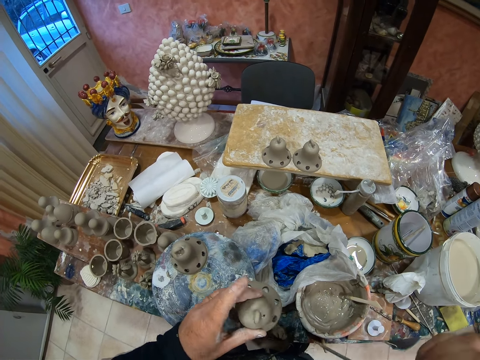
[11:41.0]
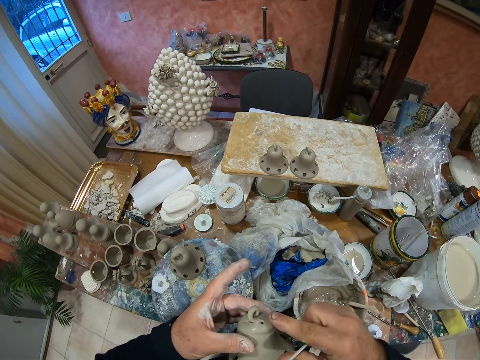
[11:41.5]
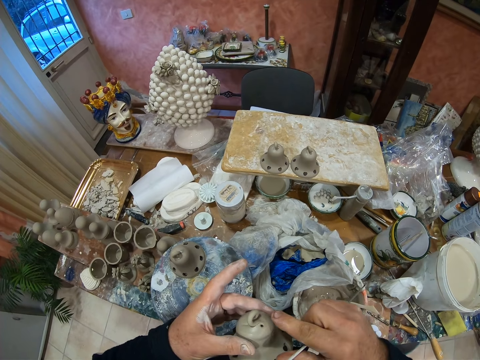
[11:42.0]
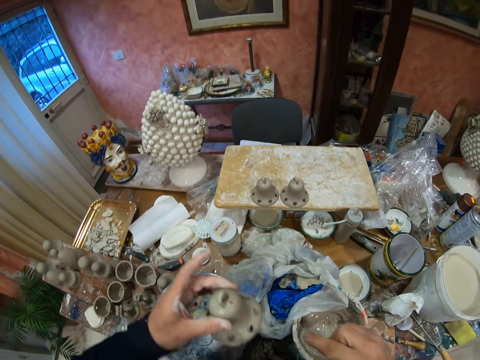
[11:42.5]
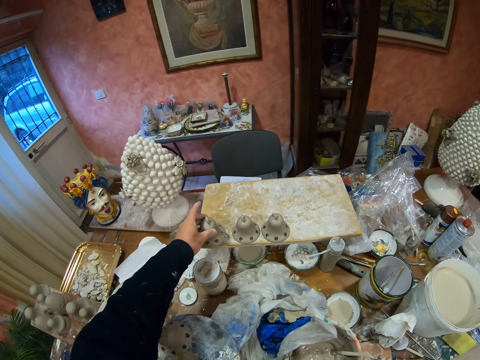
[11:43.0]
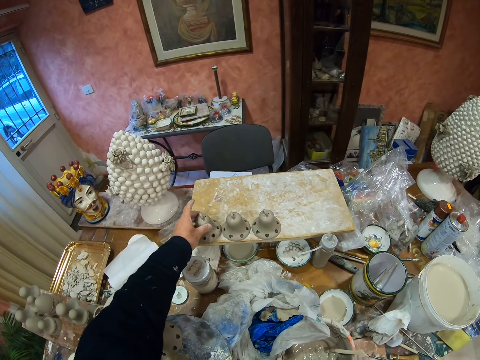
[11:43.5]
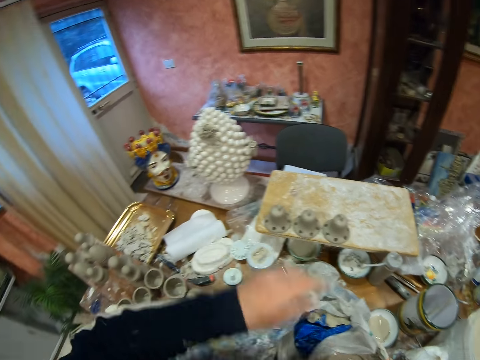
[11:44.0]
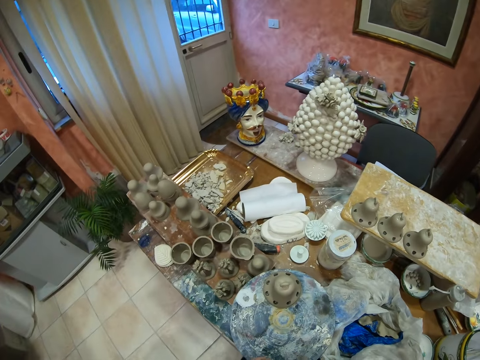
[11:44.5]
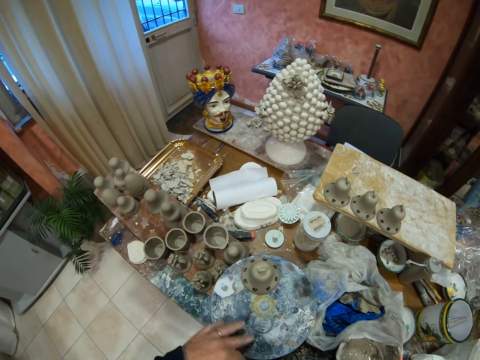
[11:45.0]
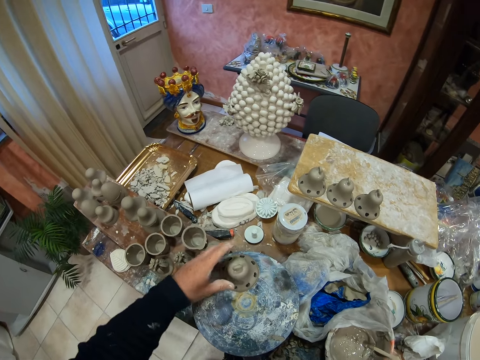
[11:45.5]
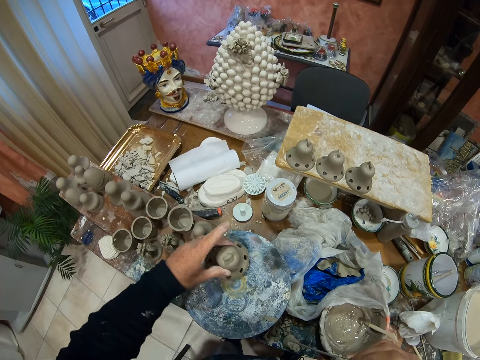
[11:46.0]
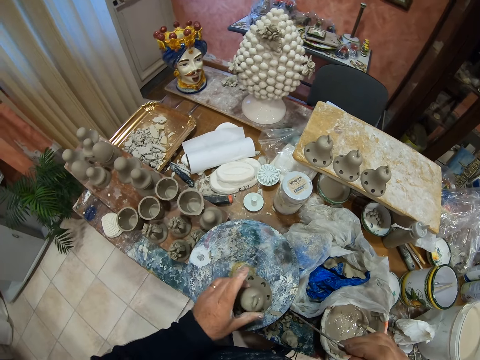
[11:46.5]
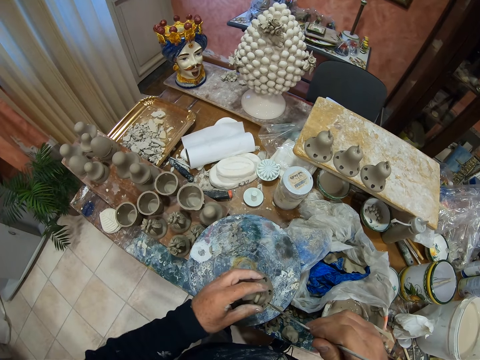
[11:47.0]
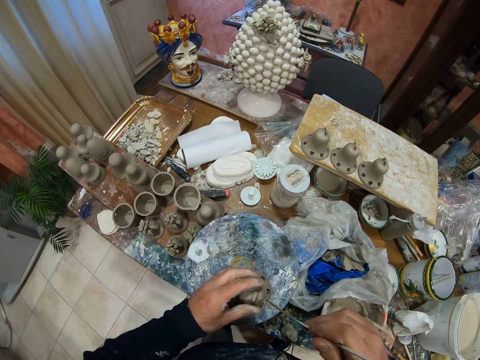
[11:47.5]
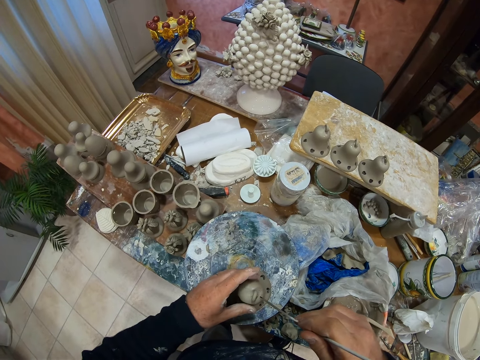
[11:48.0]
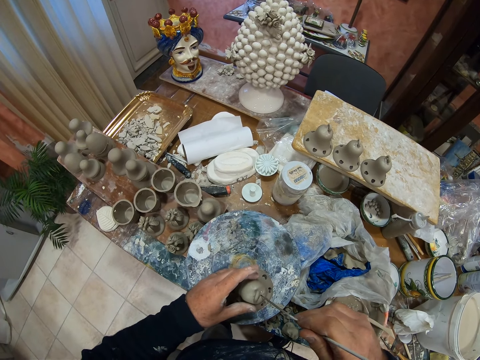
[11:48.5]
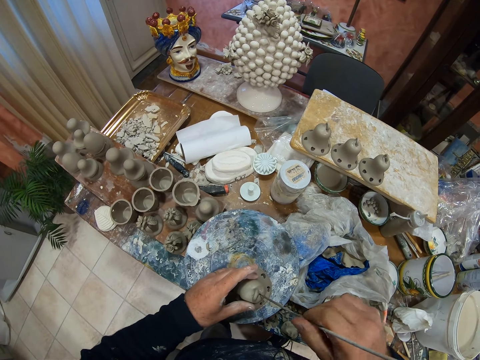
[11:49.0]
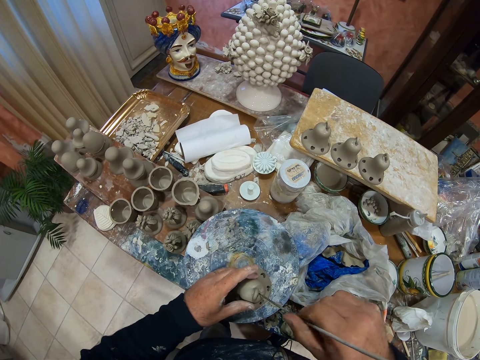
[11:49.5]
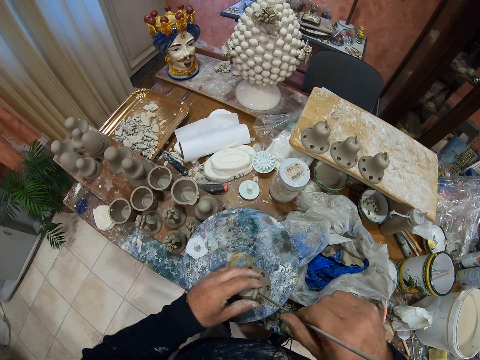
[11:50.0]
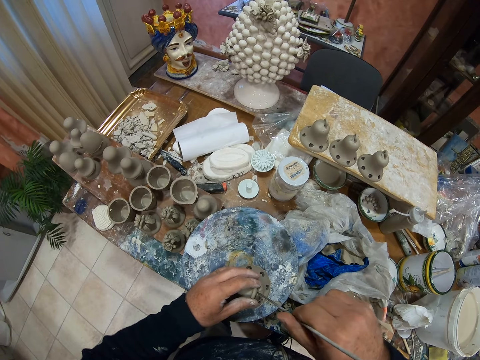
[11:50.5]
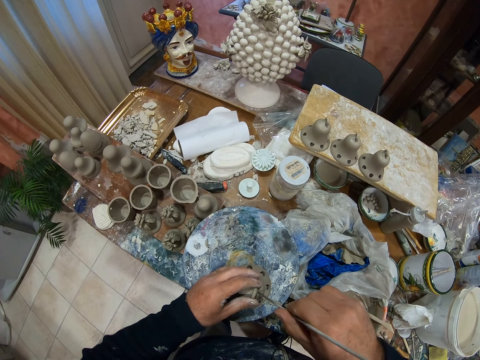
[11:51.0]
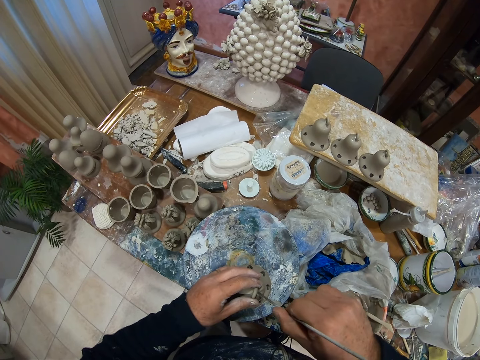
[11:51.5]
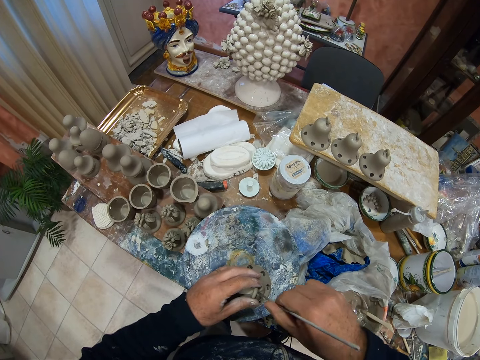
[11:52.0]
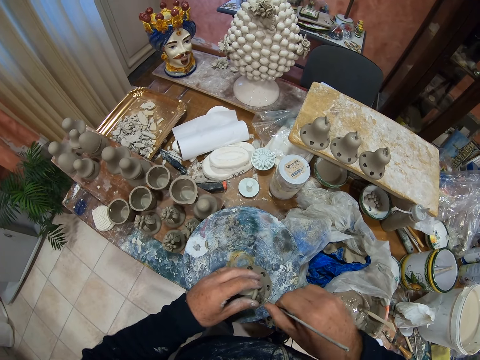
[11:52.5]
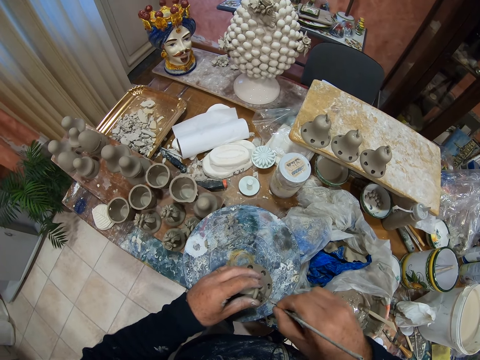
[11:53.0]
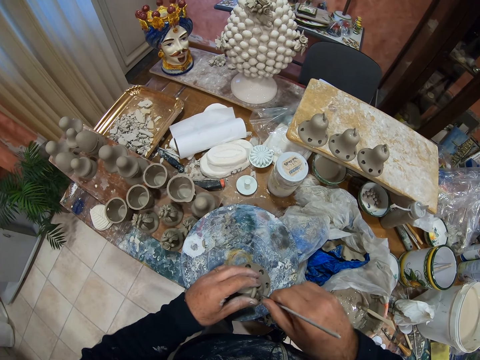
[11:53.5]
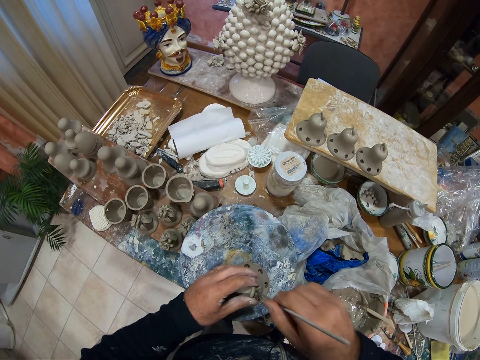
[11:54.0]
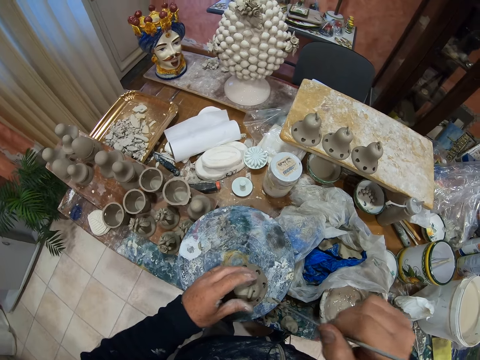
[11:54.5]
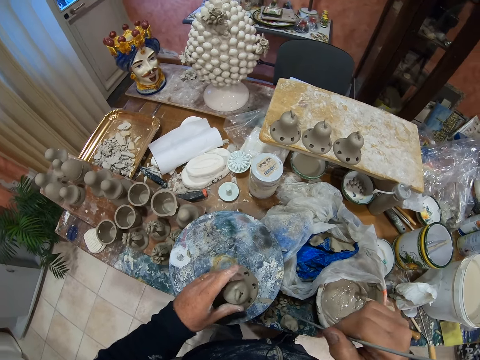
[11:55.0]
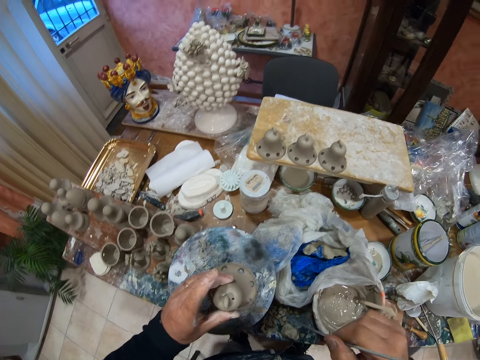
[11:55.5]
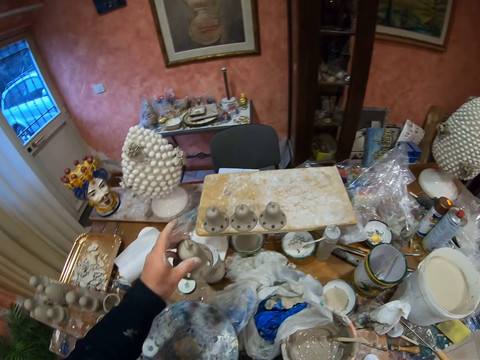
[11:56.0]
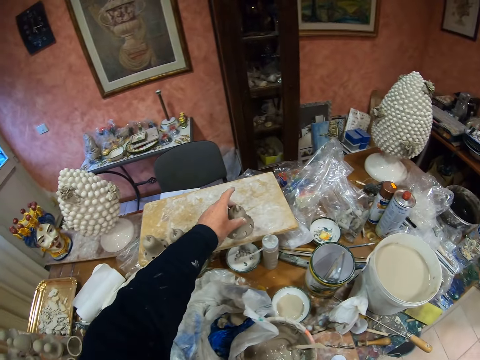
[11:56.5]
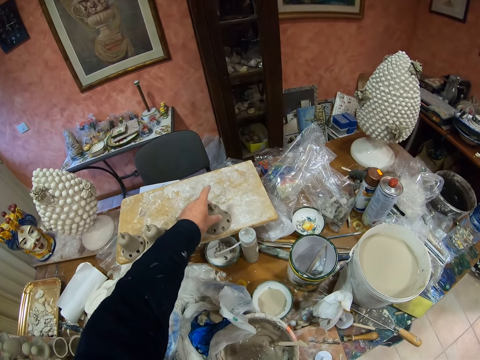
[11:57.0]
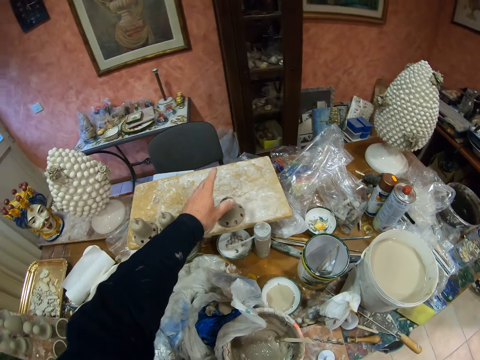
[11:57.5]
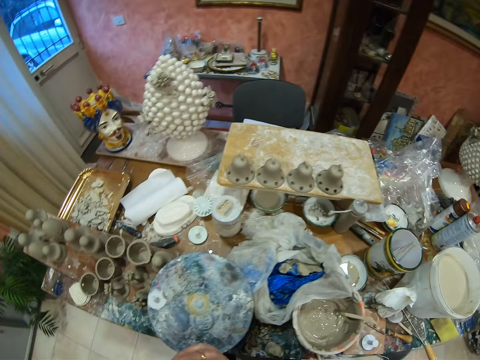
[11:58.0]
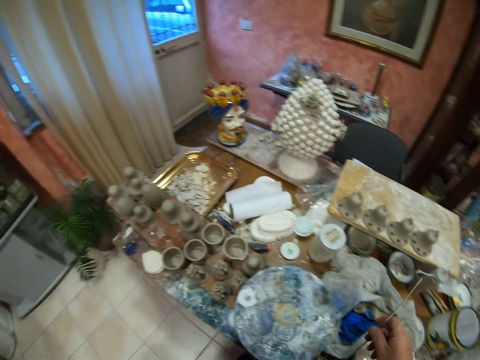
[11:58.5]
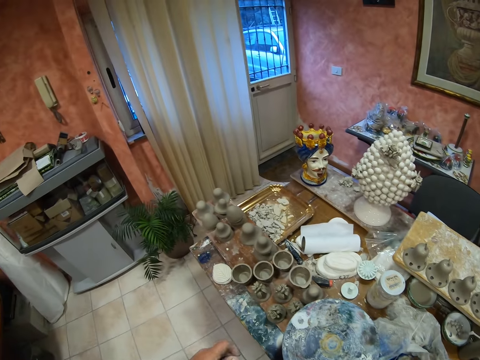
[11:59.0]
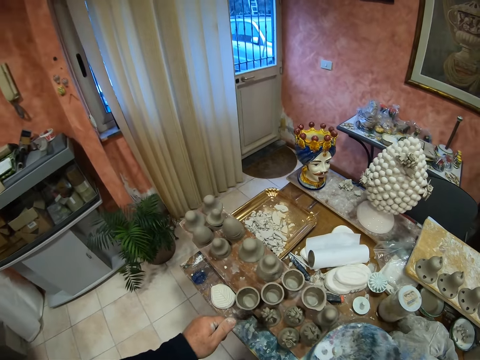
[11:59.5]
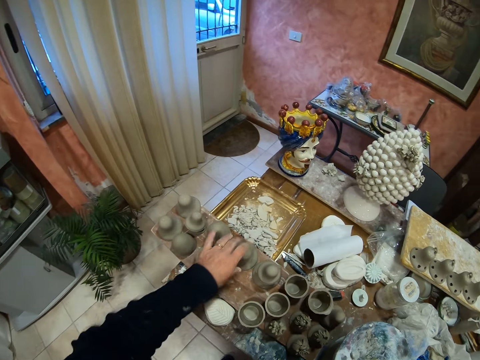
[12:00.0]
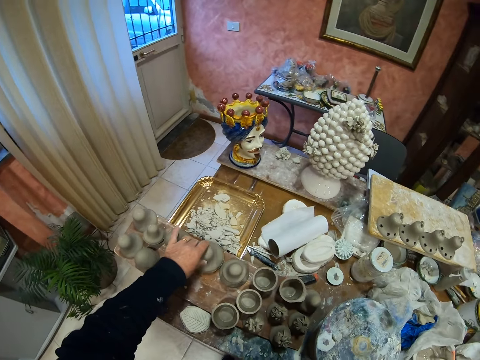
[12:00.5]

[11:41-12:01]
The camera wearer touches the vessel or pottery clay mold. They place the pottery clay mold on the board. They pick up the pottery clay mold. They move the vessel. They make the decoration holes on the pottery clay molds with a metal stick. They pick up the vessel. They place the pottery clay mold on the board. They pick up the pottery clay mold. They put the vessel on the vessel holder.

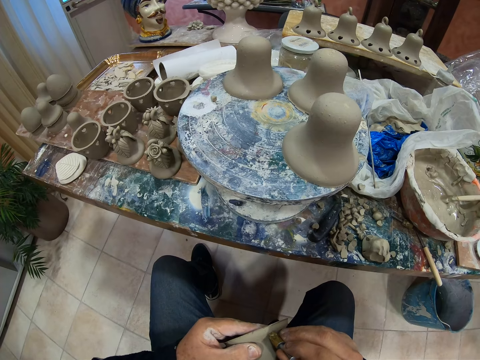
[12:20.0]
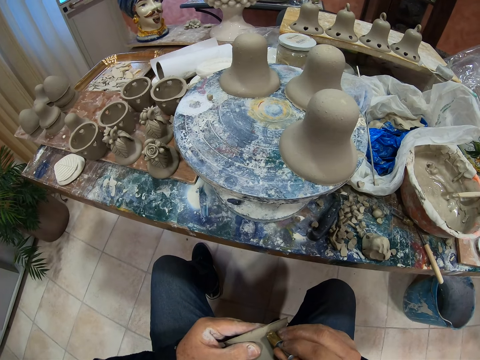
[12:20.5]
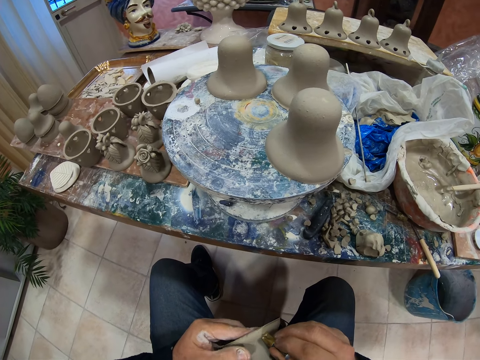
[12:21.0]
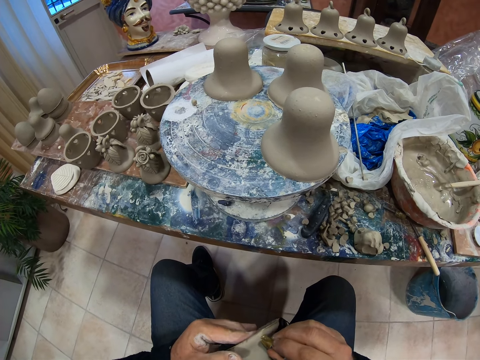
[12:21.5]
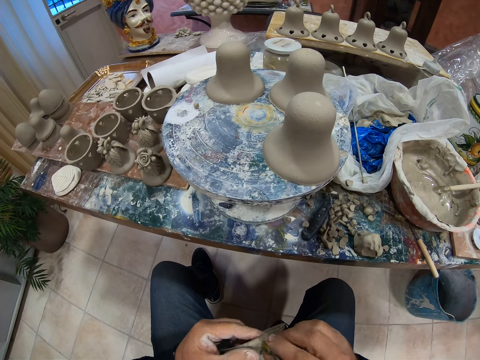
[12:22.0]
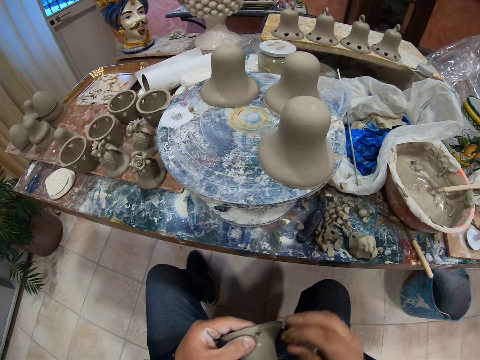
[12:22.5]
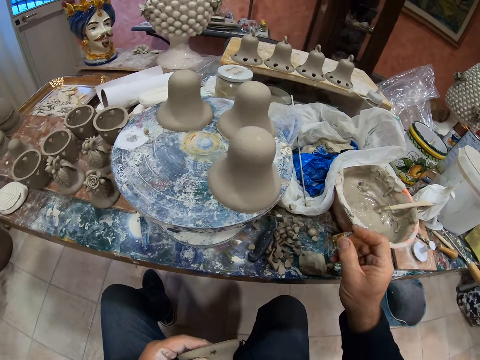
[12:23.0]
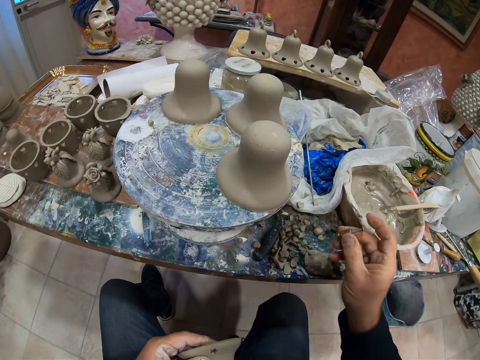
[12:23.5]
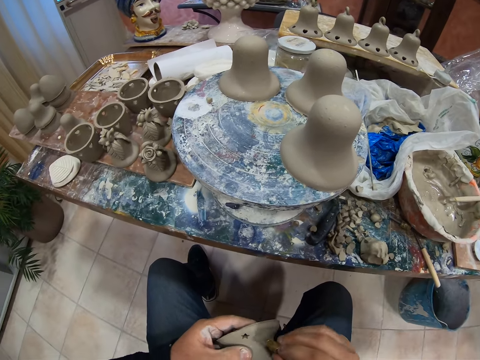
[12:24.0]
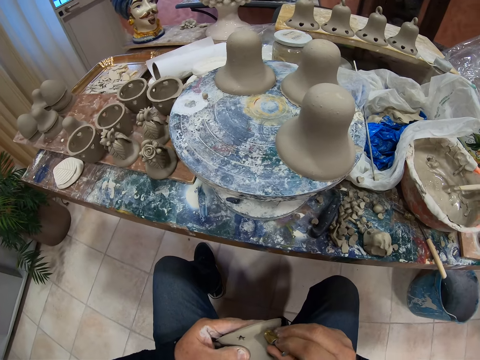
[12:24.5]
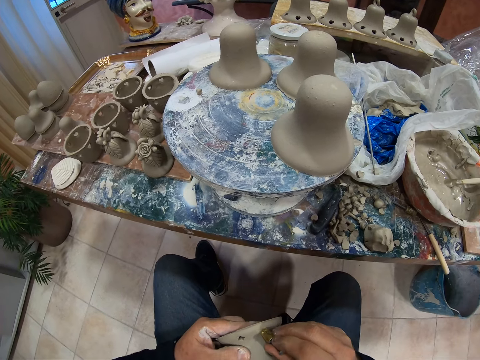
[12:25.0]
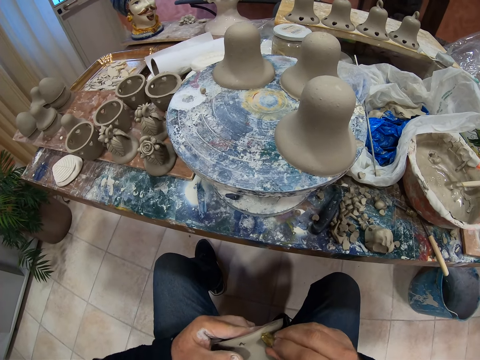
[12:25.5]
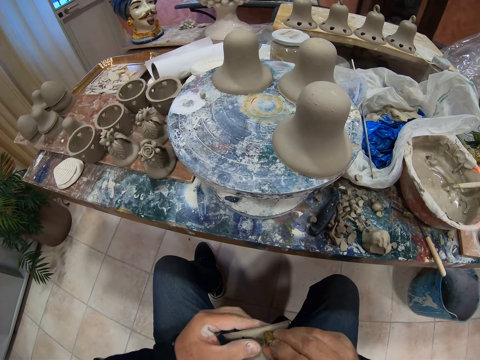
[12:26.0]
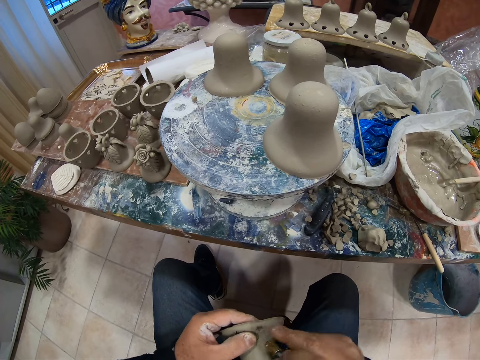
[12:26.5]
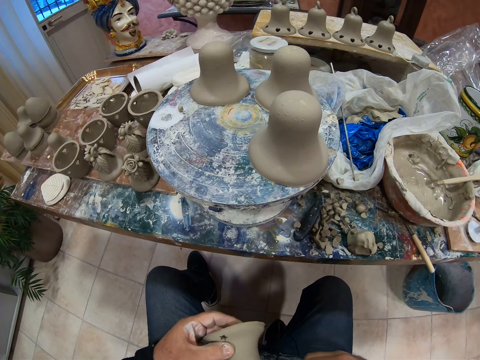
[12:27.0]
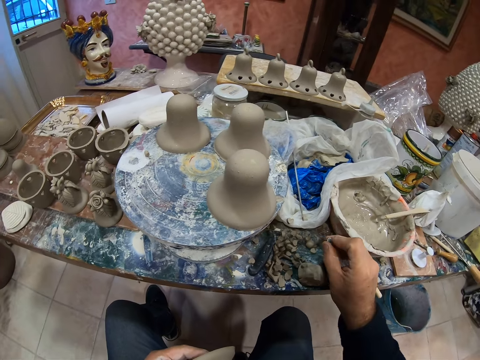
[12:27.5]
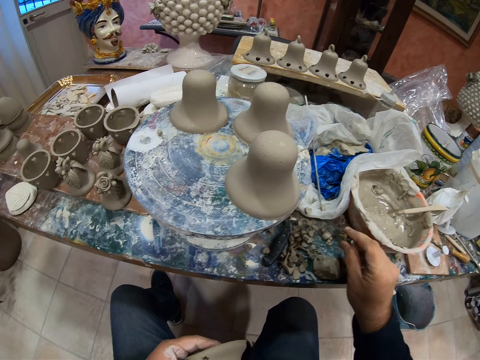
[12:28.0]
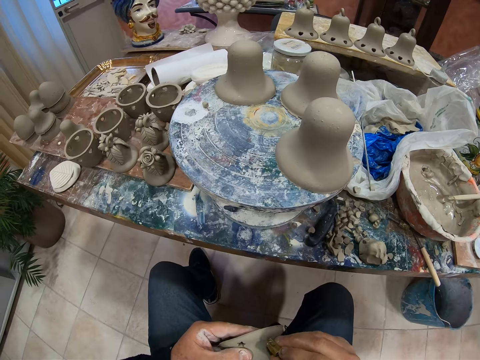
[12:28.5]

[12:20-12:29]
The camera wearer makes a hole on the vessel with a round object. They put the vessel remains on the table. They make a hole on the vessel with the round object. They put the vessel remains on the table.
